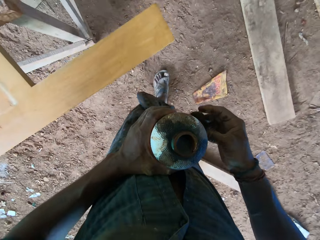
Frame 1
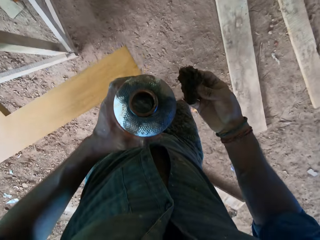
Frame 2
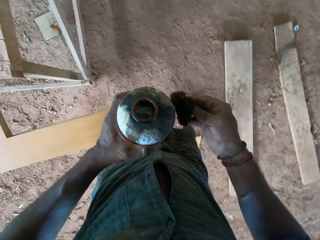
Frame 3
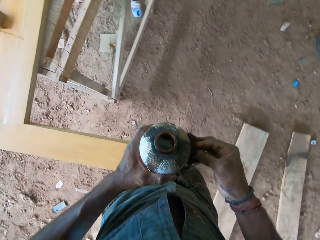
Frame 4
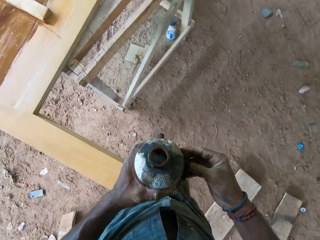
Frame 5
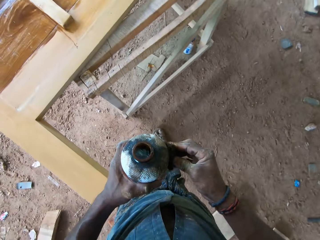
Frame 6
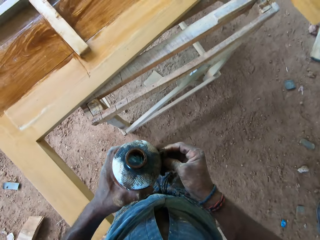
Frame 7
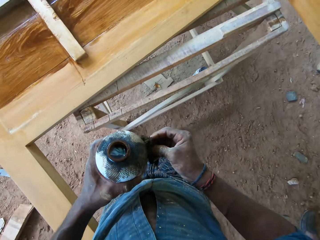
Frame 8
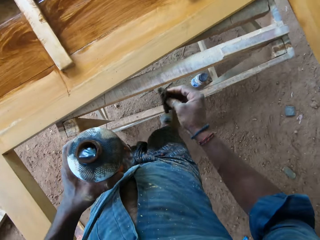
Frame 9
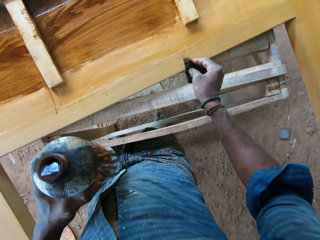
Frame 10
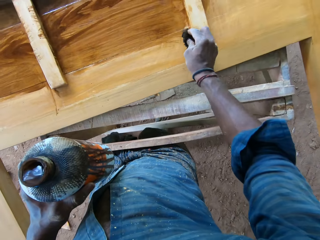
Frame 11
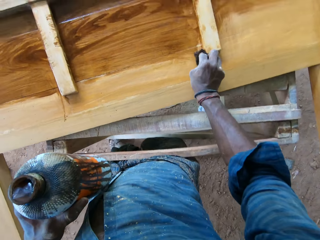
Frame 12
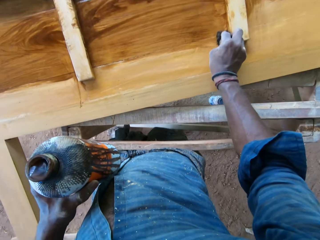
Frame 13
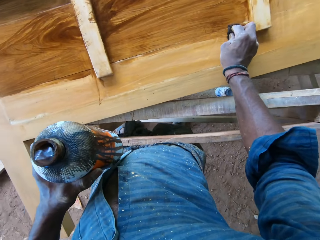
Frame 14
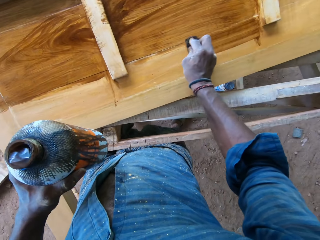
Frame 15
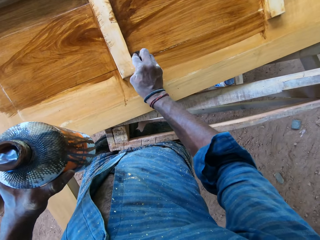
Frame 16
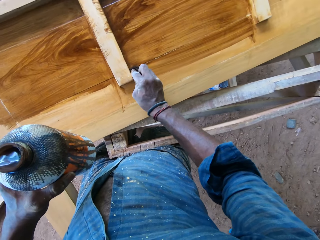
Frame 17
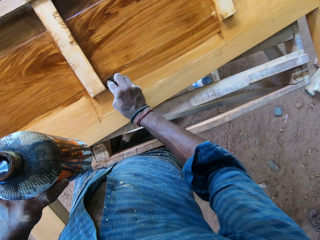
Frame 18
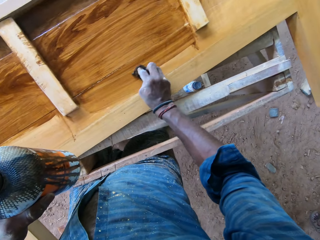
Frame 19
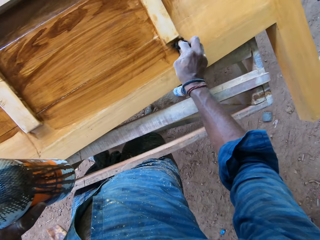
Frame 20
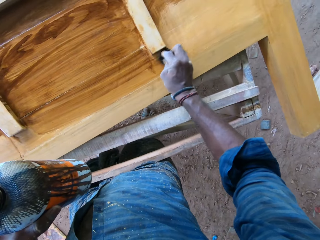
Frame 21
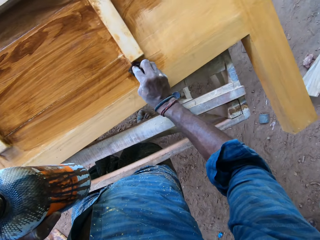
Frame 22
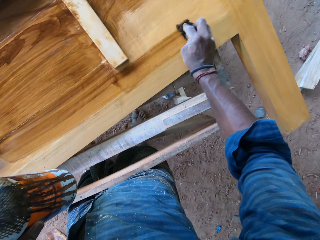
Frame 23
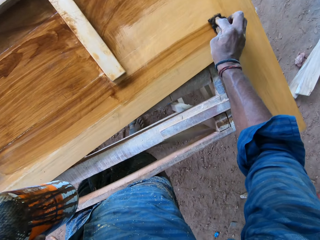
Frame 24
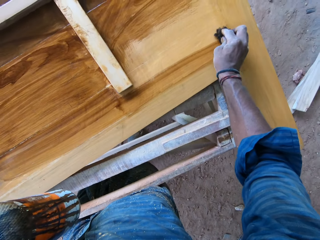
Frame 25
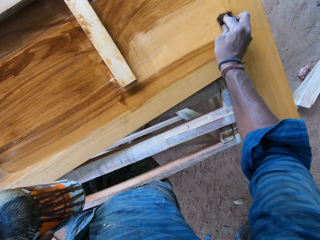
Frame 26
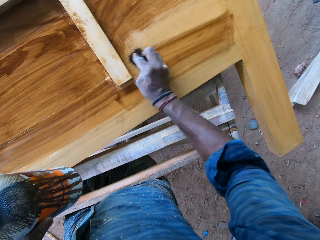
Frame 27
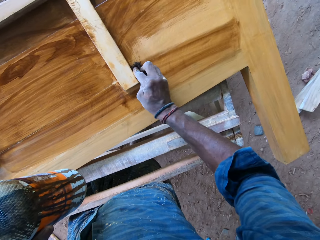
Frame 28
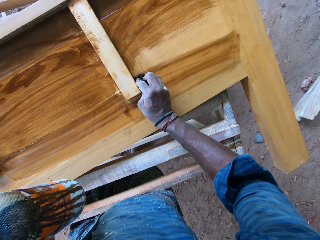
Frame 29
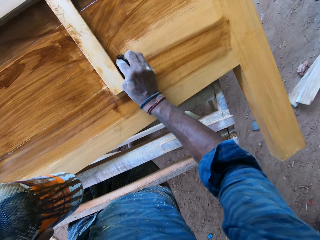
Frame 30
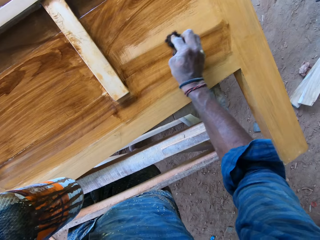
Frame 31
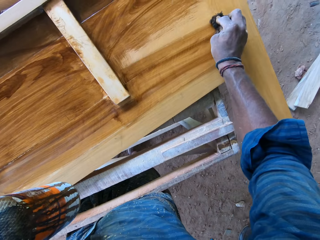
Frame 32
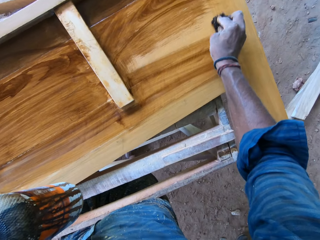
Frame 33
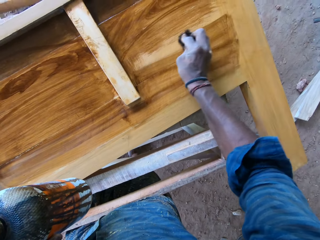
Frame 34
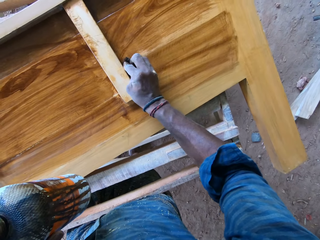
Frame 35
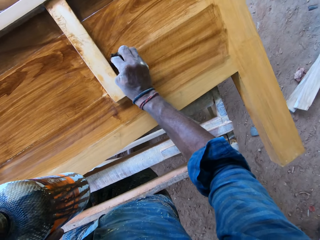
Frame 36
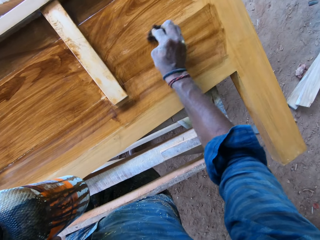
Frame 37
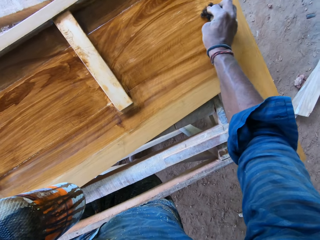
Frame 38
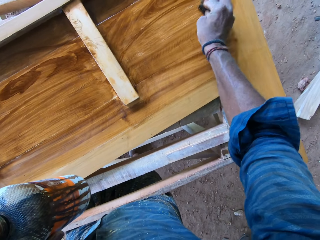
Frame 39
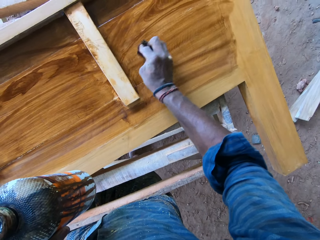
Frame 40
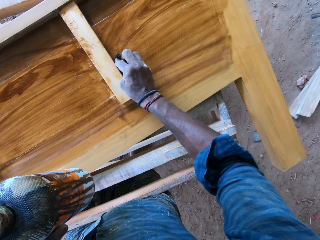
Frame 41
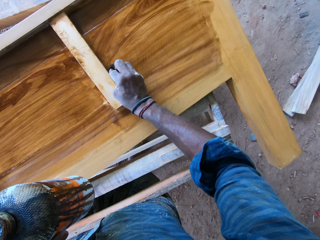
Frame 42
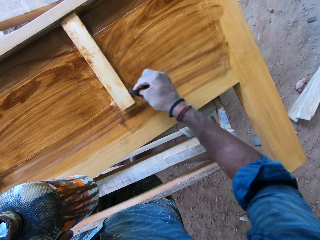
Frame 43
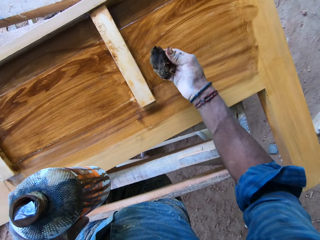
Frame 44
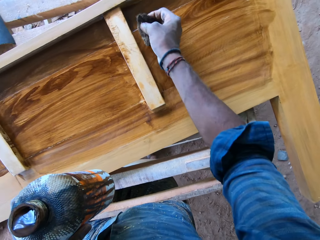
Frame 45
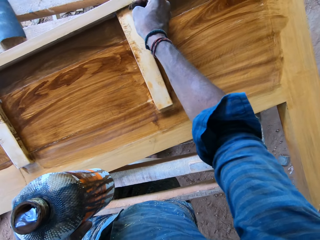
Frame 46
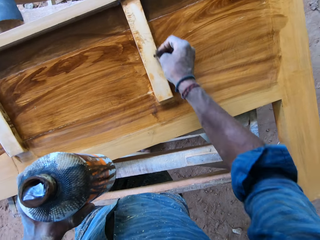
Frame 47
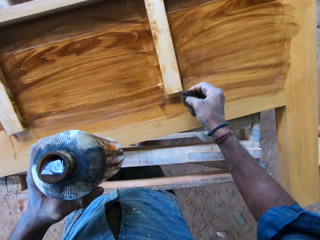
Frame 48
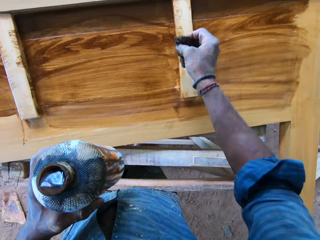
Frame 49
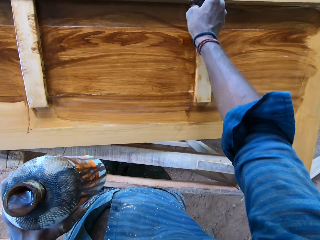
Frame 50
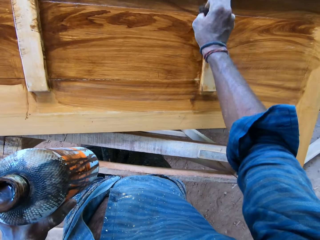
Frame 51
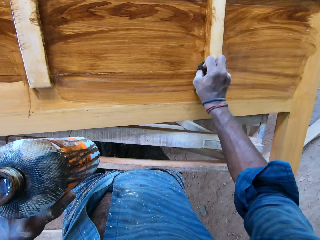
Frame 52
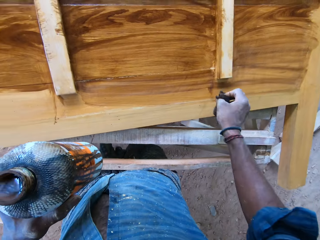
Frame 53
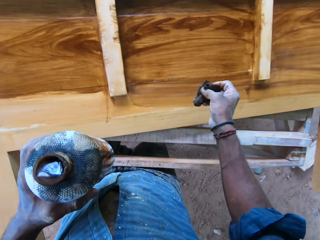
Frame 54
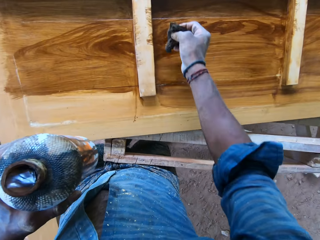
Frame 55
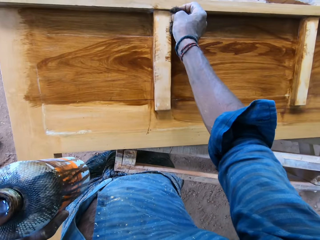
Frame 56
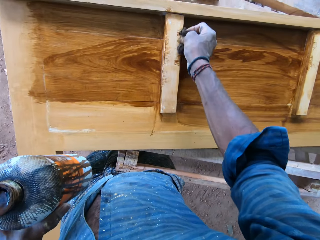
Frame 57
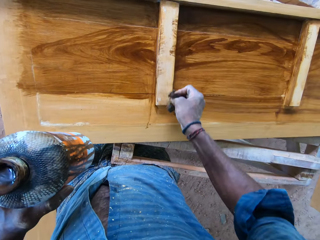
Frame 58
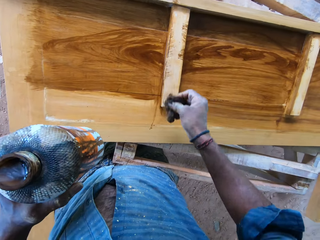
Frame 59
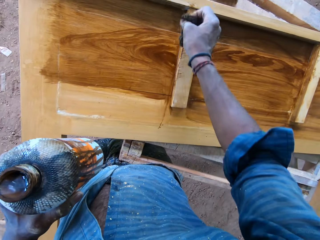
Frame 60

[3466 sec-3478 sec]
The camera wearer adjusts the piece of black sponge on the bottle of lacquer with his right hand. He paints the board with the sponge. He polishes the wooden board with the piece of black sponge in his right hand.

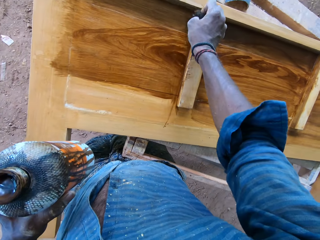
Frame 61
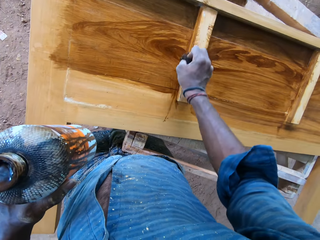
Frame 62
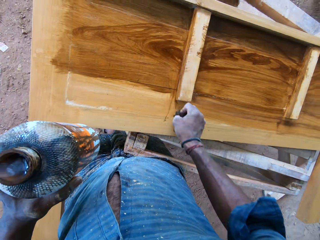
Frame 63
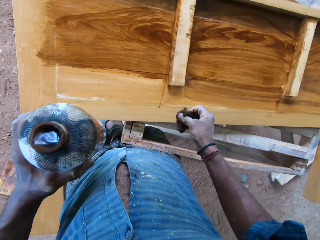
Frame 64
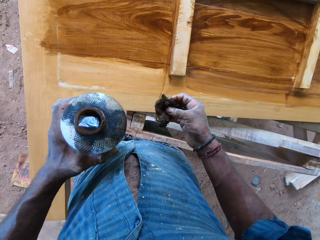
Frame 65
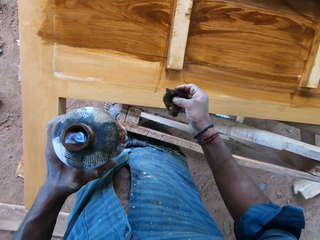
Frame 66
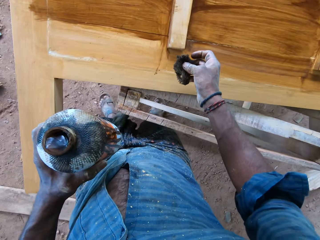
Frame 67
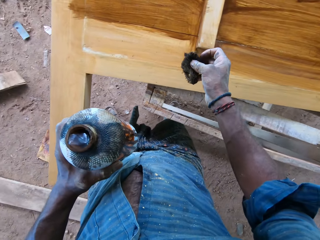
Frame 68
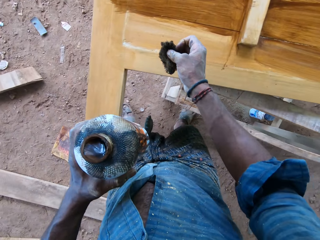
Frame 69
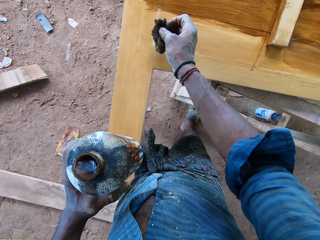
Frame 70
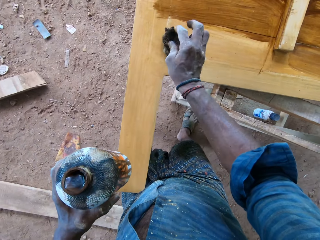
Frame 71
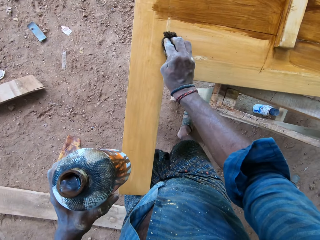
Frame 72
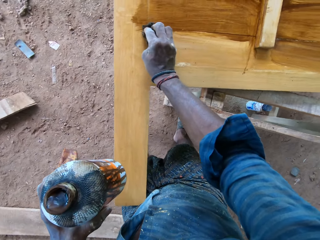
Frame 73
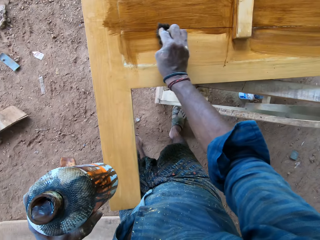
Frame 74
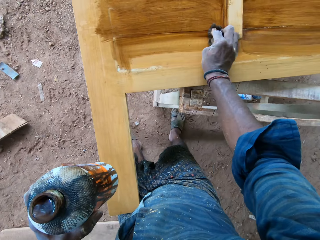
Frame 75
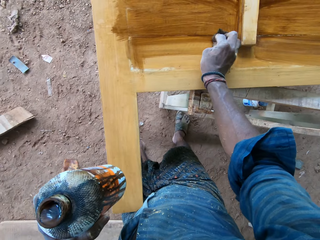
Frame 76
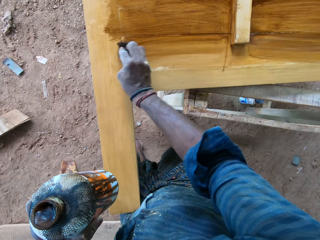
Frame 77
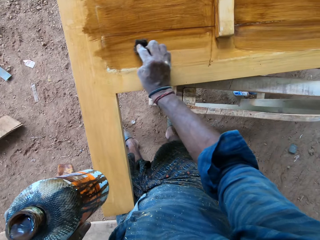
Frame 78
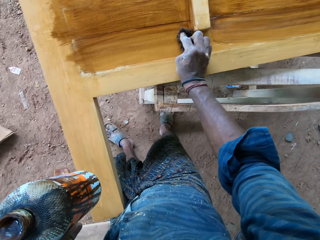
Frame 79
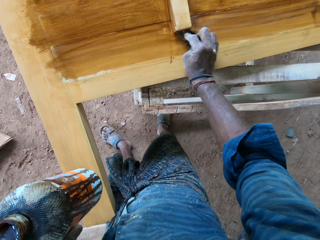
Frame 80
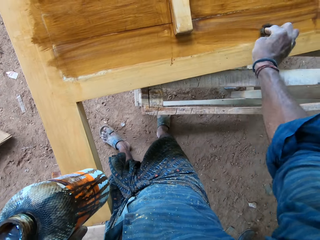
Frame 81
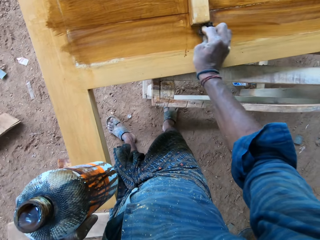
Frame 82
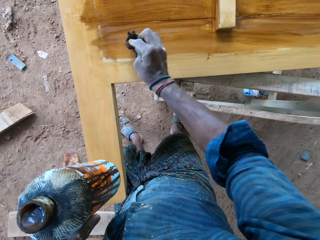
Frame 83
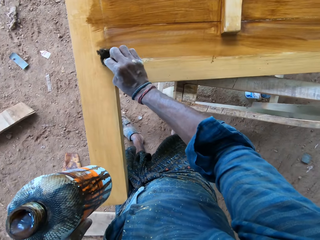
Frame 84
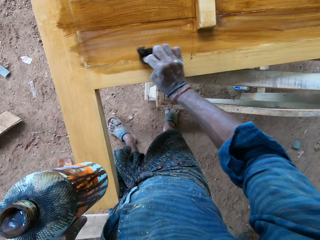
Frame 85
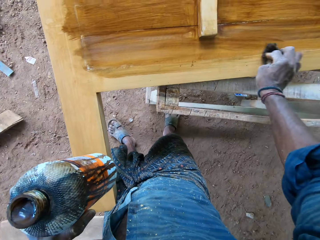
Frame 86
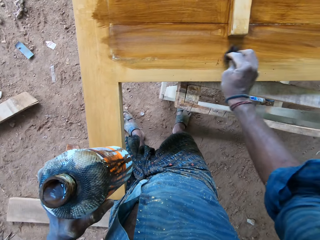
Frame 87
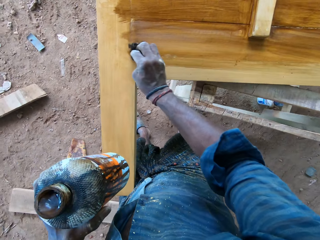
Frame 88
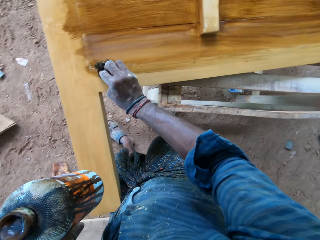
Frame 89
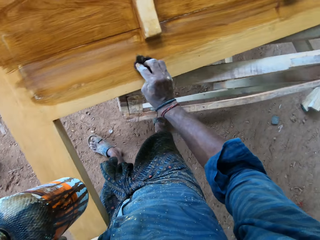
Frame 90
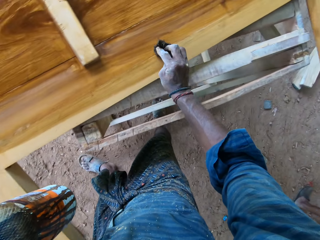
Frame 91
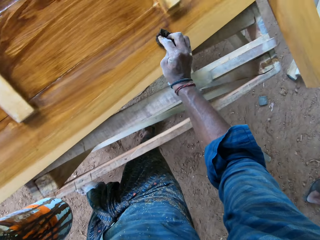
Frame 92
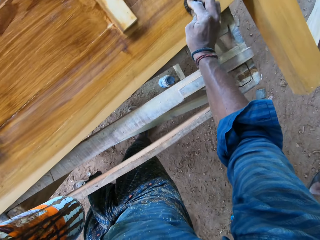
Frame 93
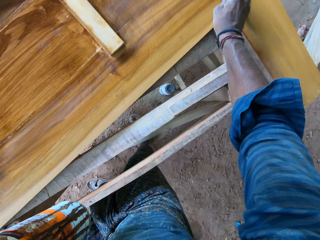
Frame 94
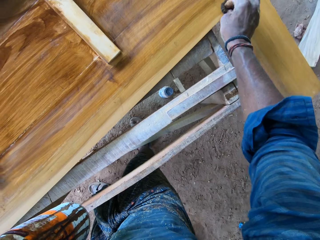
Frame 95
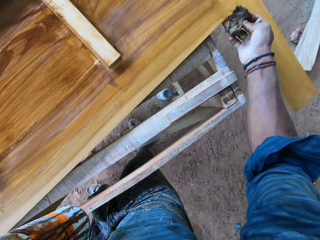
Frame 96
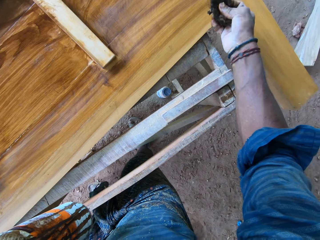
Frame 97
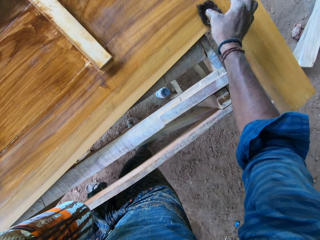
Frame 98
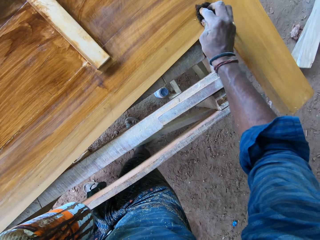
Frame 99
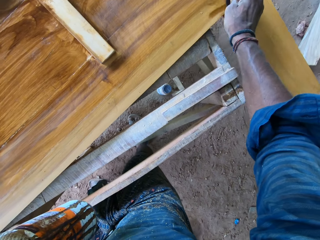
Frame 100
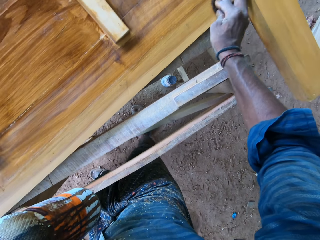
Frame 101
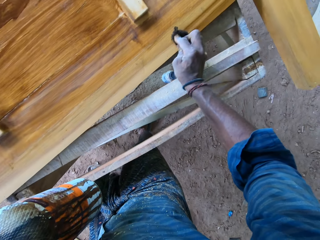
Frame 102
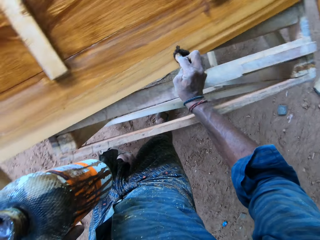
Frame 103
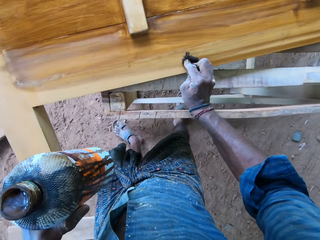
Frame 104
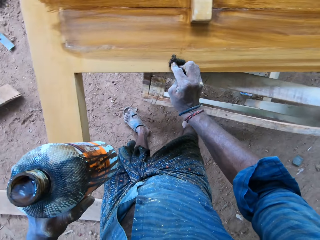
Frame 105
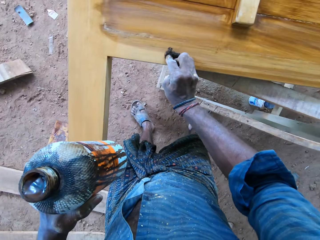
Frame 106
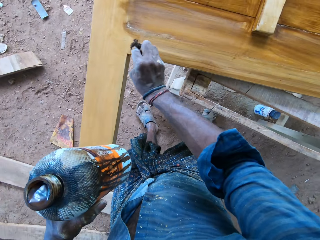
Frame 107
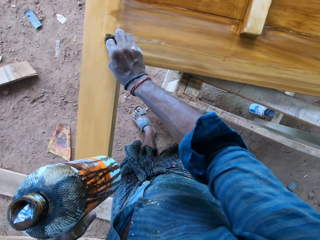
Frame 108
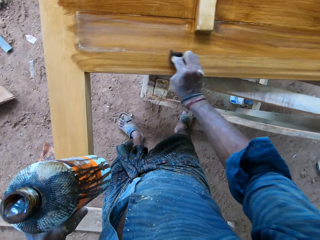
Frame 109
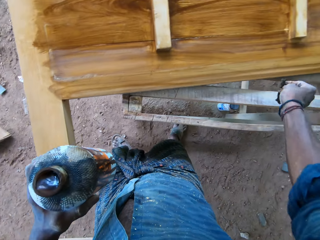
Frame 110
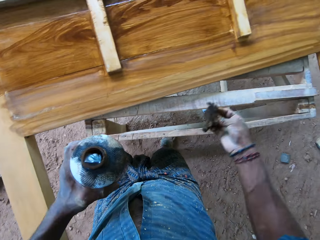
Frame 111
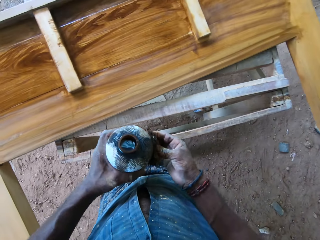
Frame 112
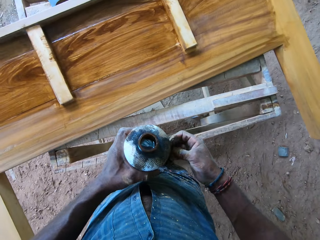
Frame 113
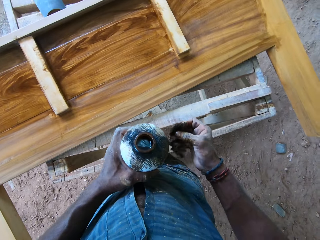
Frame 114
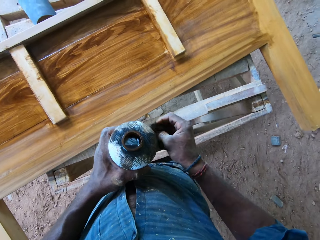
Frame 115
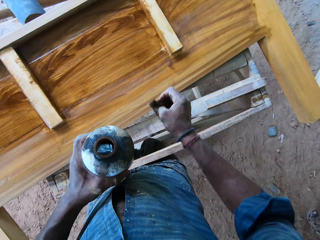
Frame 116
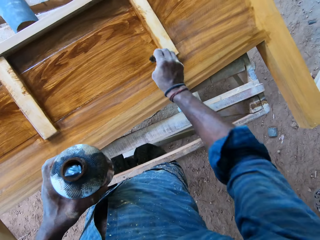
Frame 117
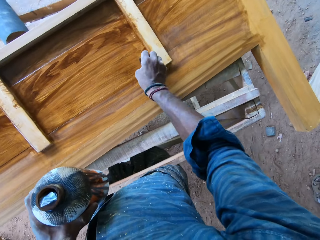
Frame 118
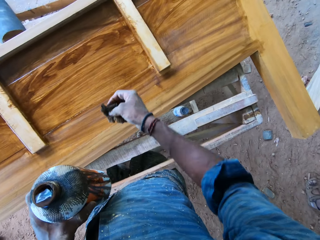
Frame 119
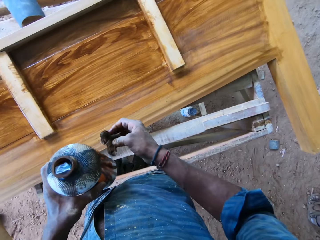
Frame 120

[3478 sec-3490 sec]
The camera wearer adjusts the piece of black sponge on the bottle of lacquer with his right hand. He polishes the wooden board with the piece of black sponge in his right hand.
